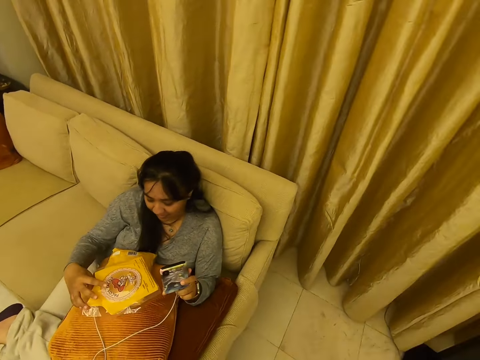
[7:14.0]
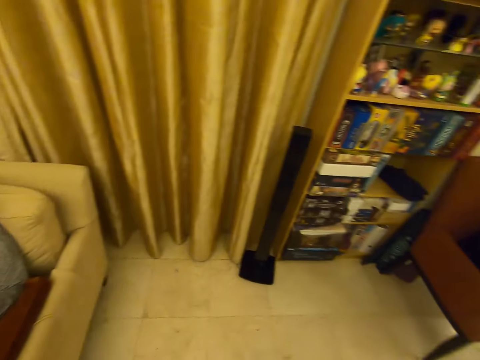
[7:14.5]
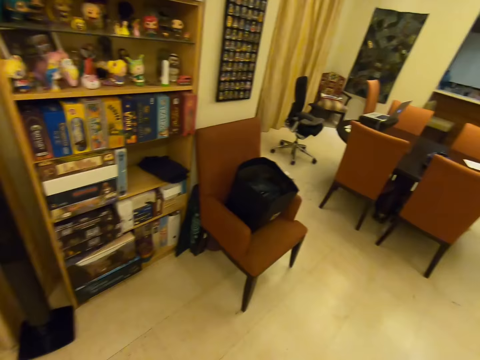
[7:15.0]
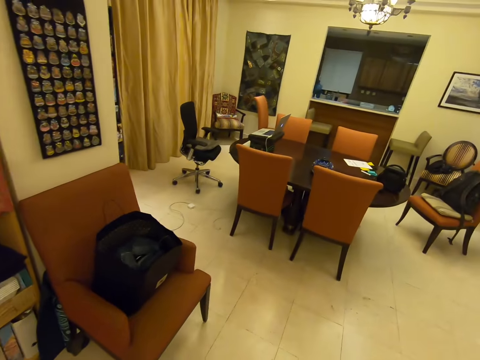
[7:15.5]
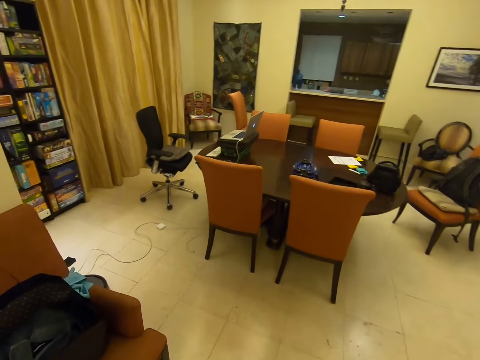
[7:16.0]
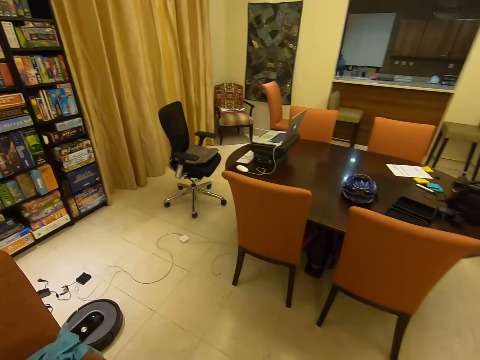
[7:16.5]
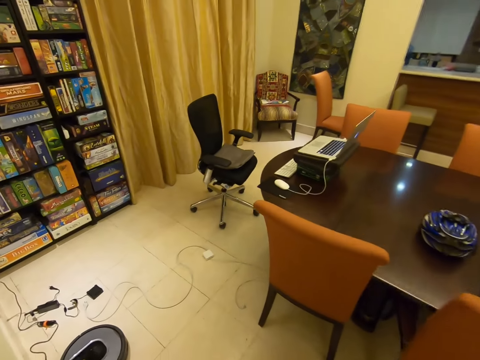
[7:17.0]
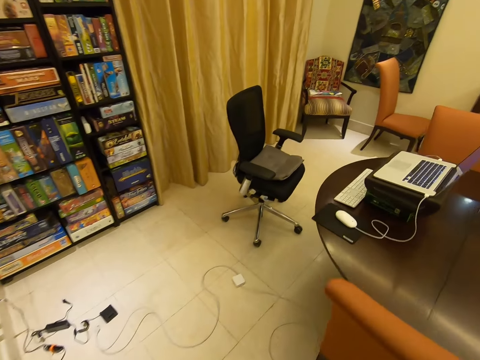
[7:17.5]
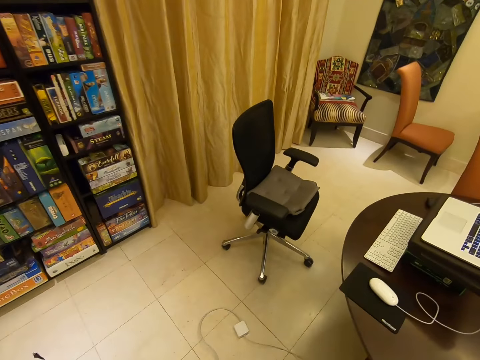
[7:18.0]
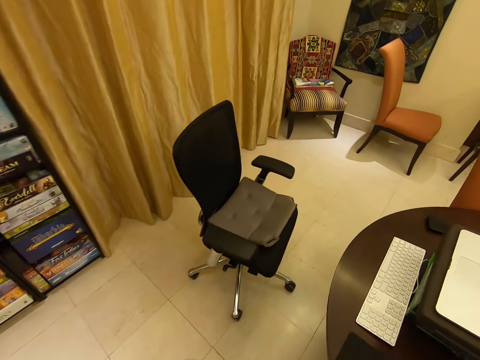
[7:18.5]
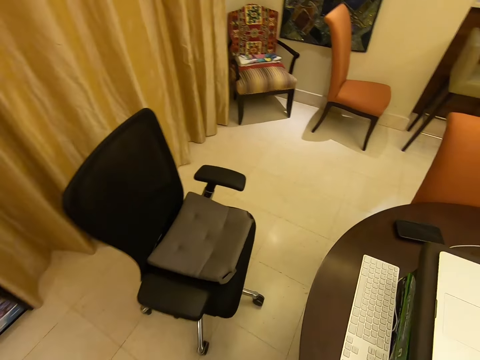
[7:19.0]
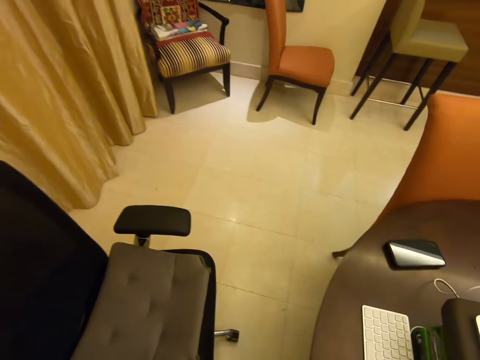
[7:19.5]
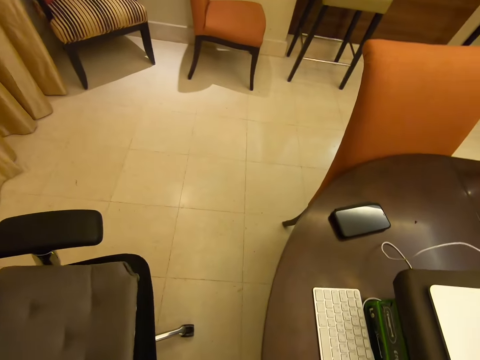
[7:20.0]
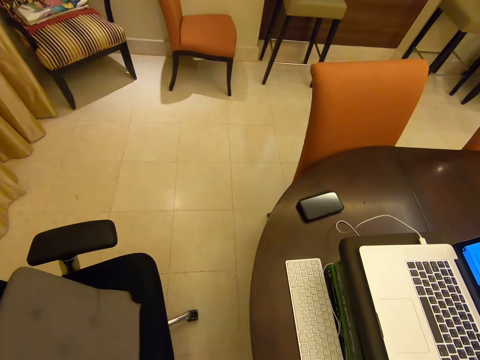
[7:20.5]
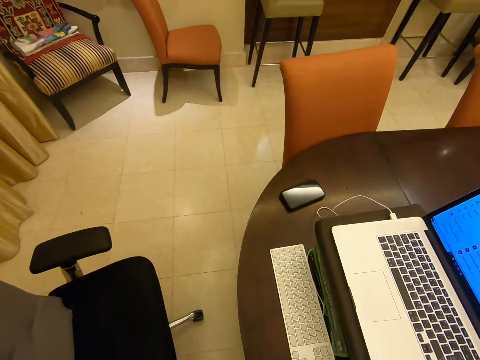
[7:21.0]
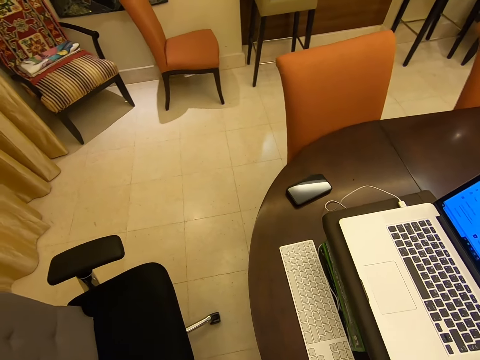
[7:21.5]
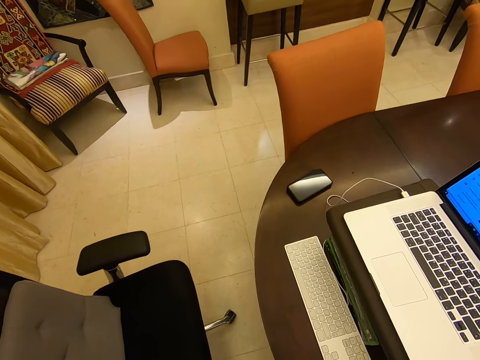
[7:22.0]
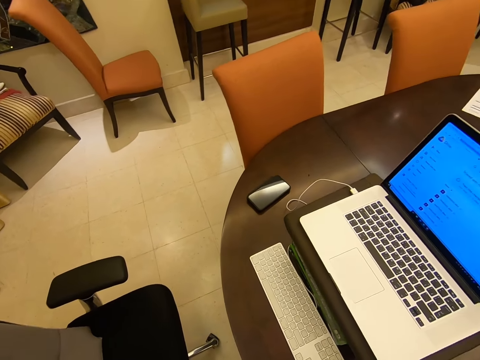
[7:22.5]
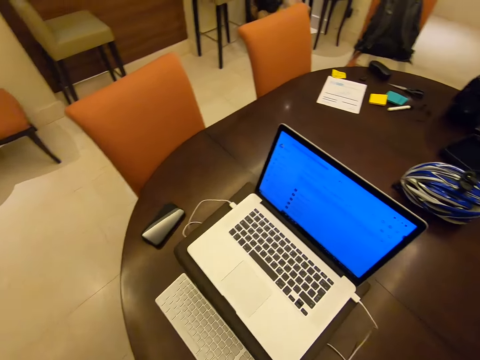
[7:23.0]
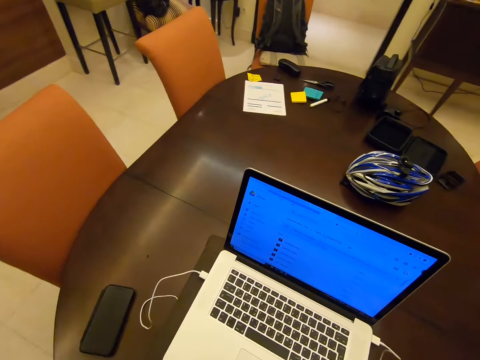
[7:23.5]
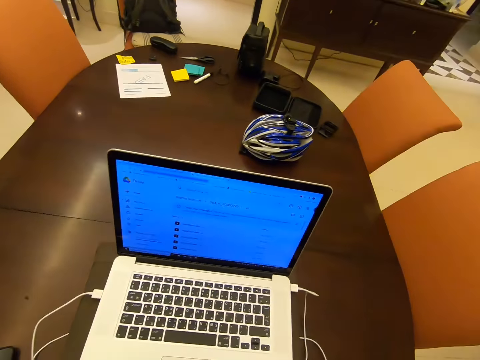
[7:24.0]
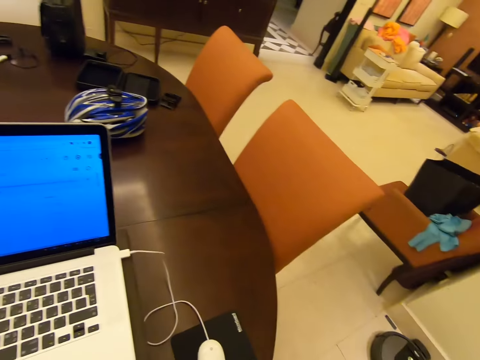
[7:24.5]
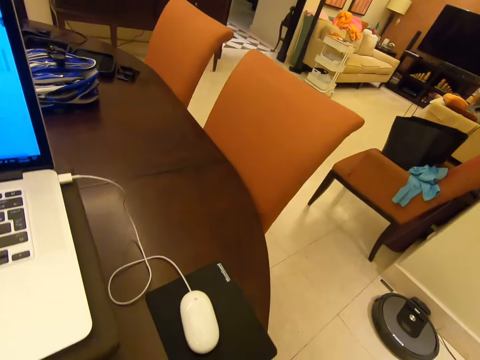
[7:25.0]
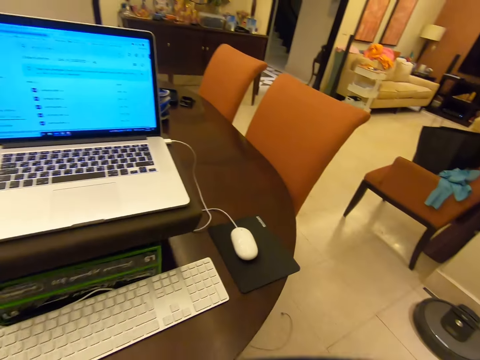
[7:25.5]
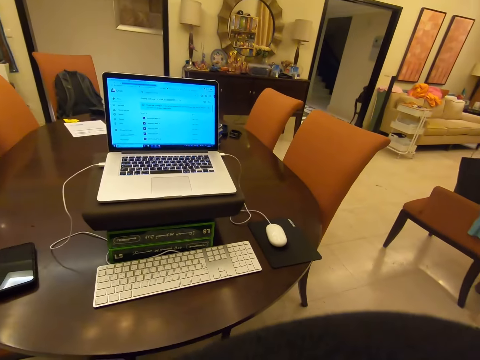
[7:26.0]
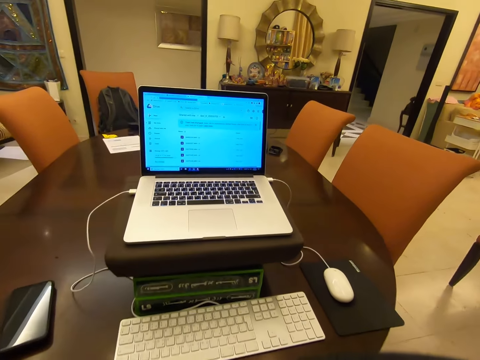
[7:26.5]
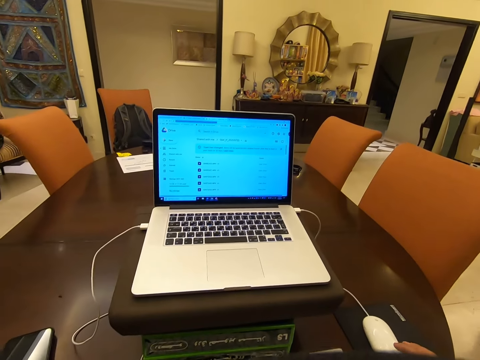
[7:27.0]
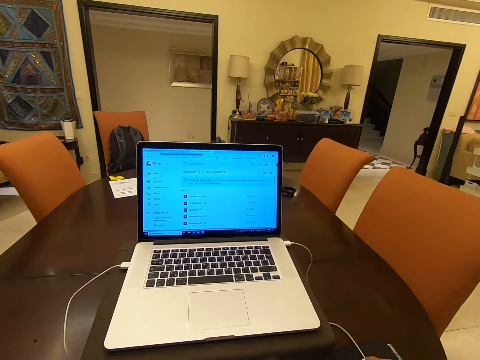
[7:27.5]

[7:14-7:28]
A woman talks to the camera wearer. The camera wearer walks in the house. They push the chair. They sit on the chair. They look around the room.

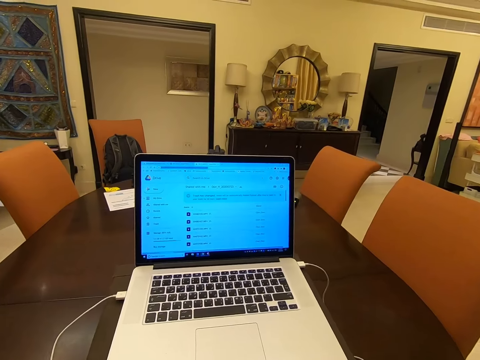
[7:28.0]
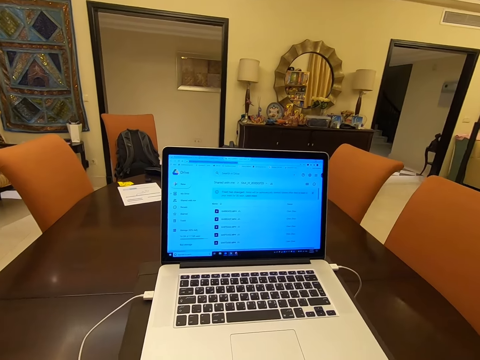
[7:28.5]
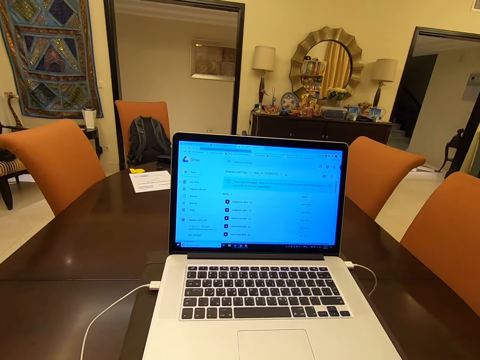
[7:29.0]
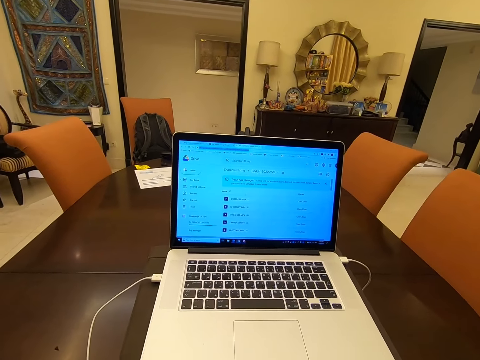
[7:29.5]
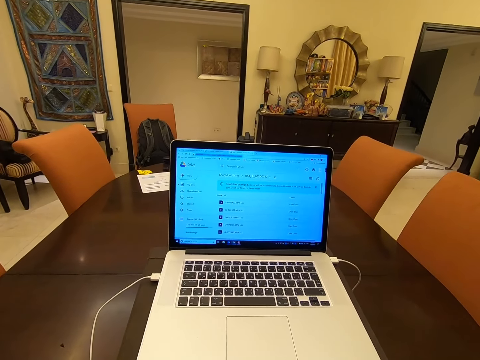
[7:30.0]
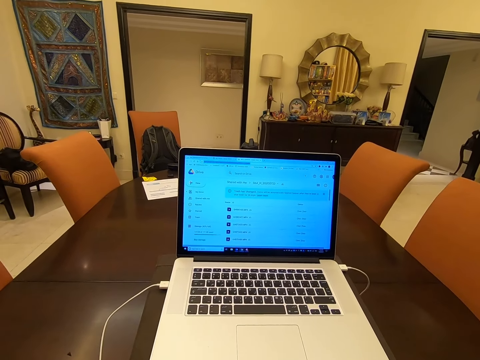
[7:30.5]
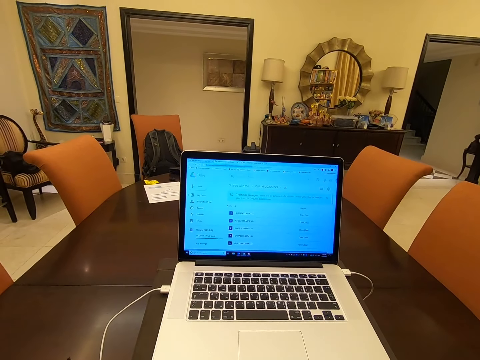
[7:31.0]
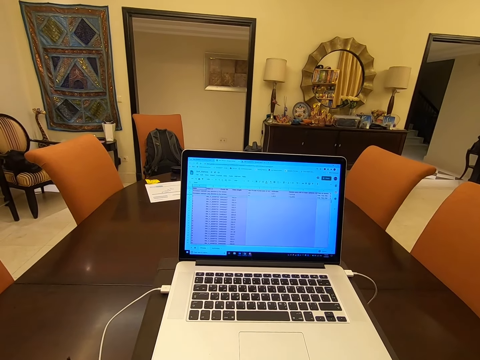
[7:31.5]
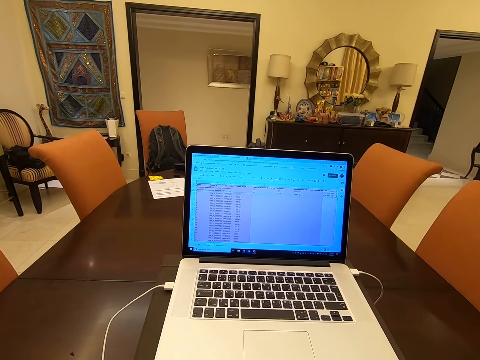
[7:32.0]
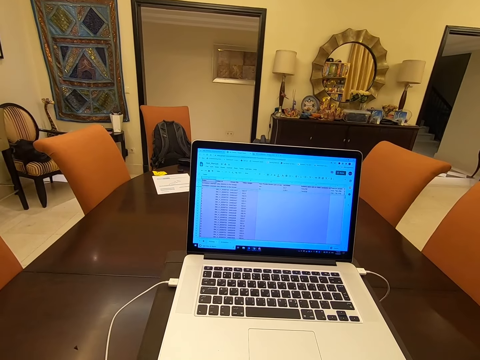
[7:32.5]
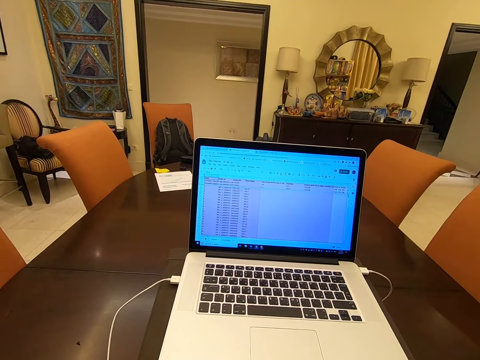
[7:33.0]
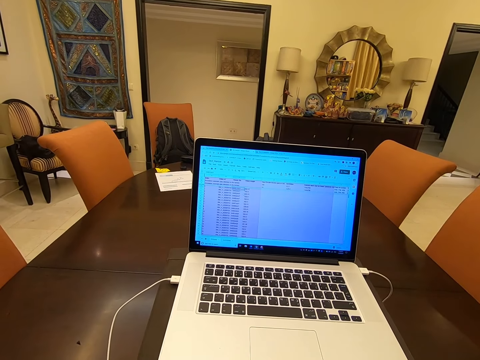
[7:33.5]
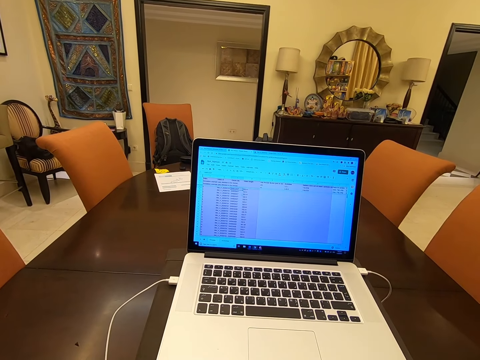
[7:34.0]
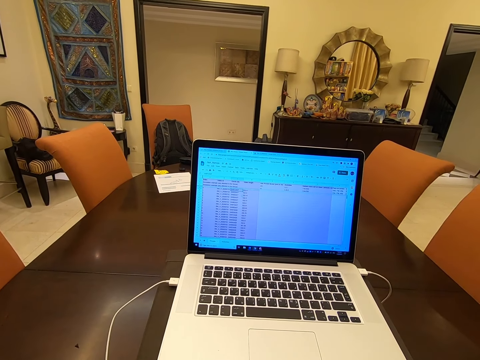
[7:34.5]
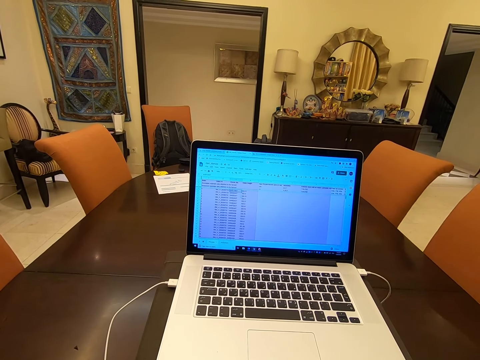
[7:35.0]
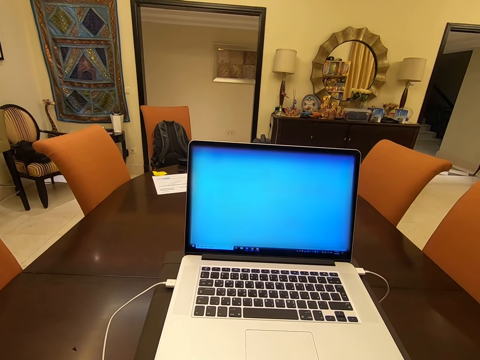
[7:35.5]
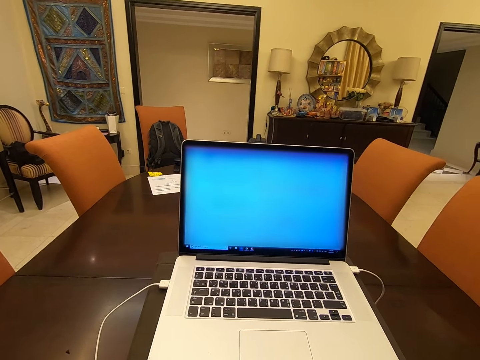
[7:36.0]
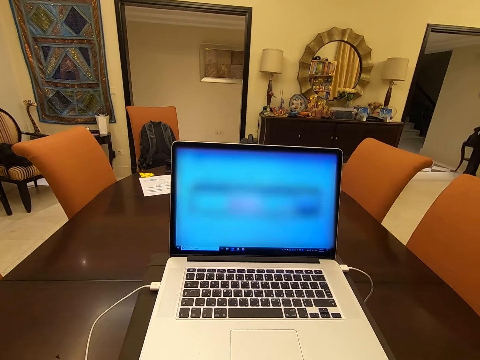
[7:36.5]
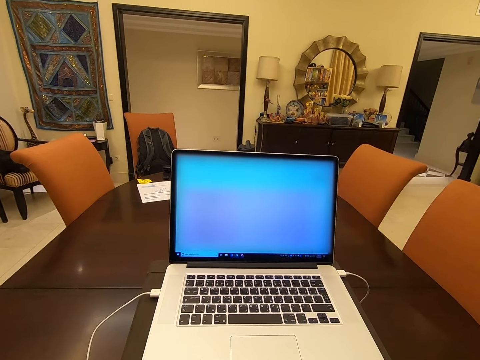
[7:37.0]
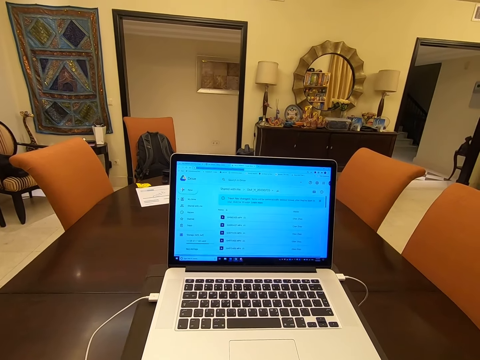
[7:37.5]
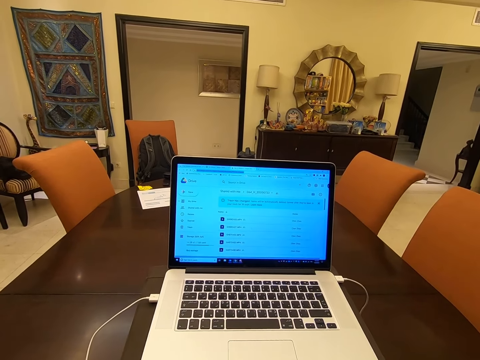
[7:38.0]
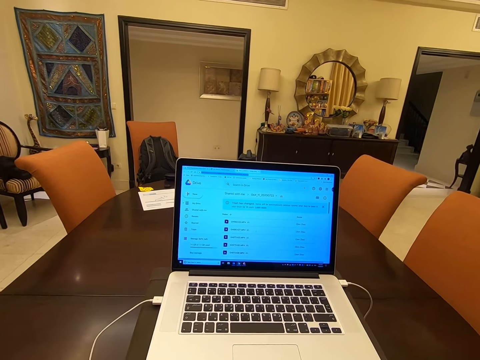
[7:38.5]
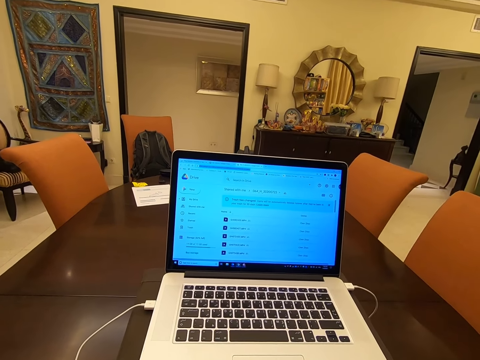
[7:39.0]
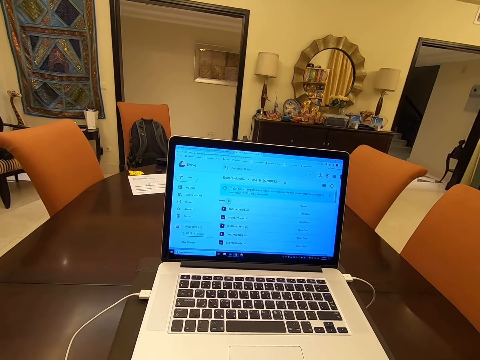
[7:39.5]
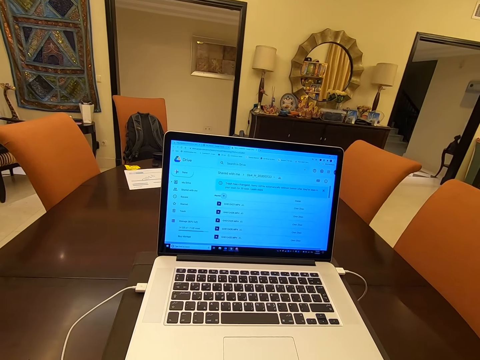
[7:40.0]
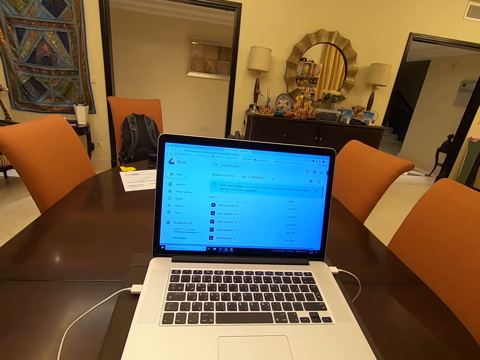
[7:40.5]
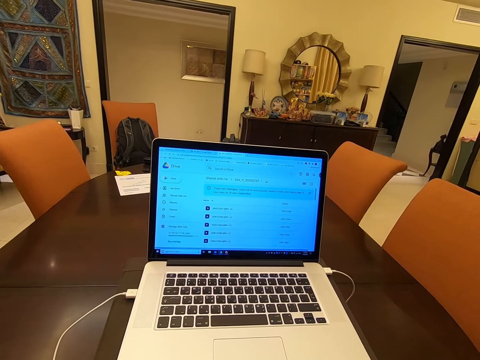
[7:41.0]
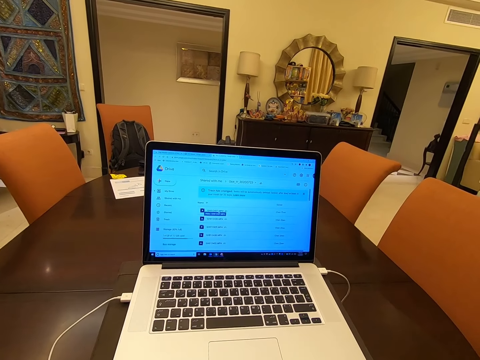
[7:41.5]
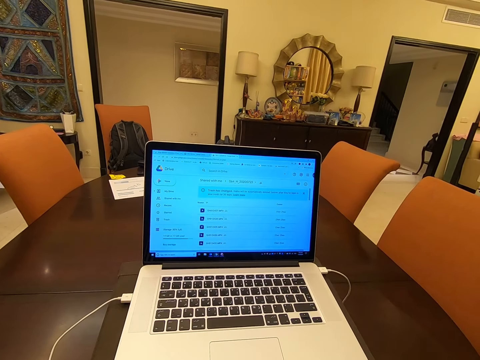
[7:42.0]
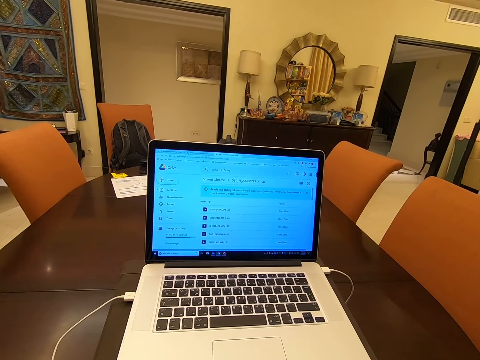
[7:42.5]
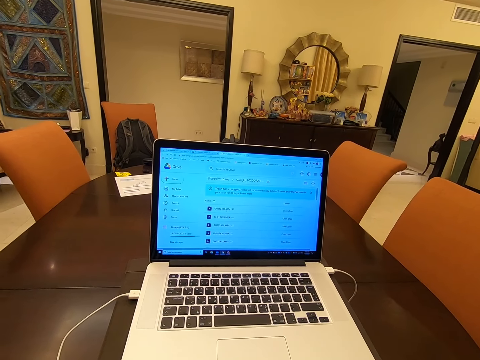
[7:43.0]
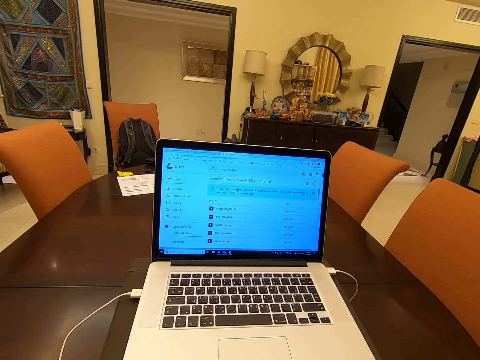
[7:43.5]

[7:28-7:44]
The camera wearer operates the laptop. They talk to a woman. They operate the laptop.
